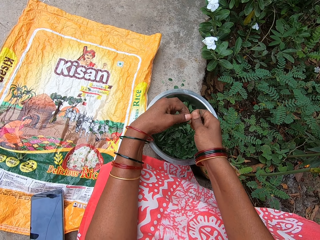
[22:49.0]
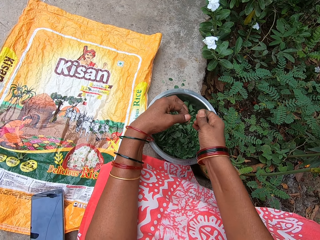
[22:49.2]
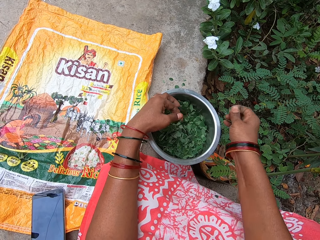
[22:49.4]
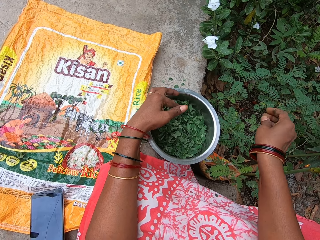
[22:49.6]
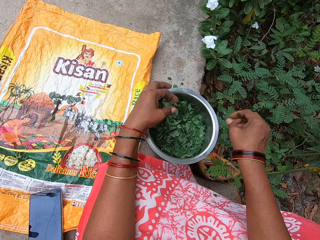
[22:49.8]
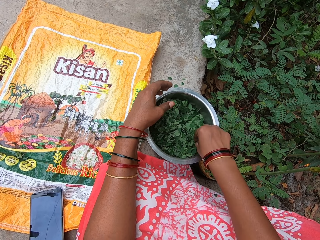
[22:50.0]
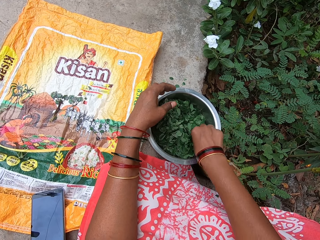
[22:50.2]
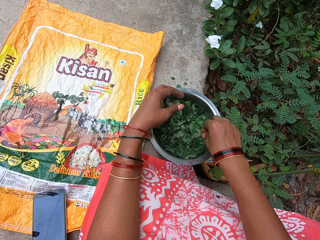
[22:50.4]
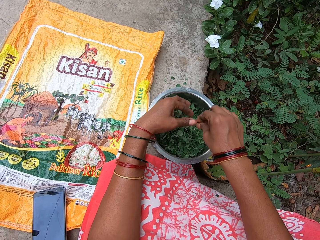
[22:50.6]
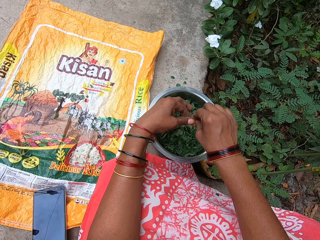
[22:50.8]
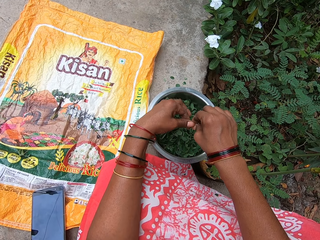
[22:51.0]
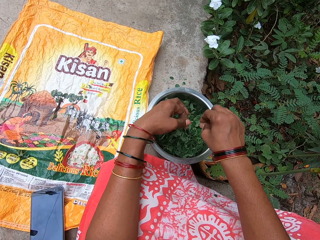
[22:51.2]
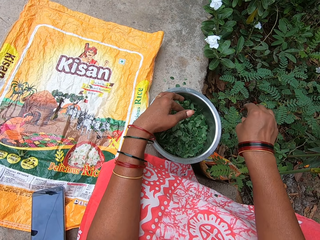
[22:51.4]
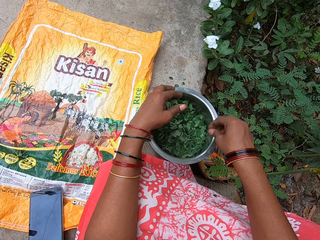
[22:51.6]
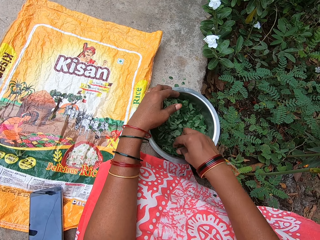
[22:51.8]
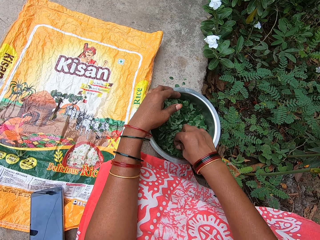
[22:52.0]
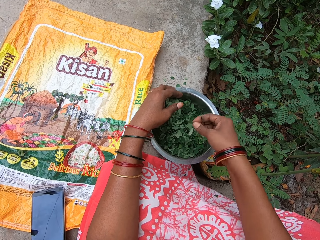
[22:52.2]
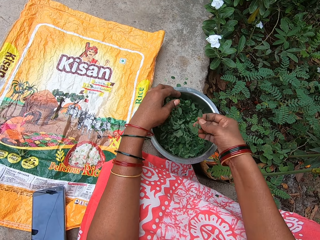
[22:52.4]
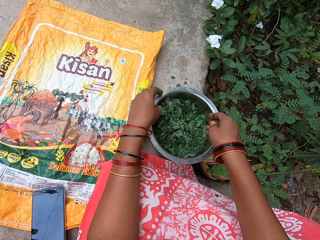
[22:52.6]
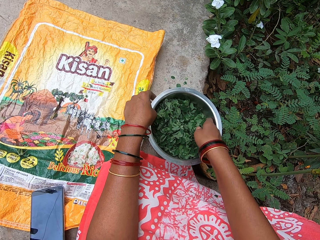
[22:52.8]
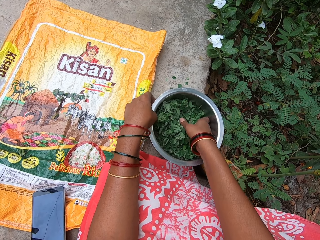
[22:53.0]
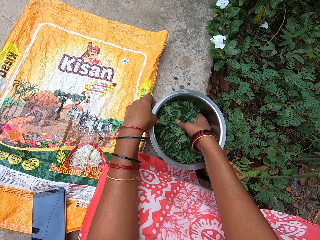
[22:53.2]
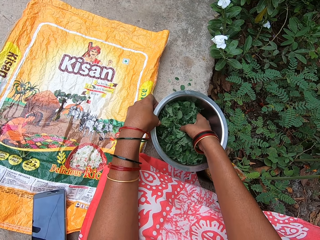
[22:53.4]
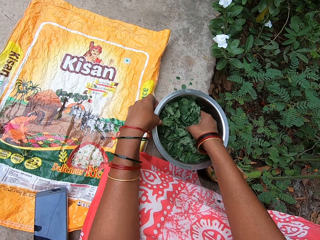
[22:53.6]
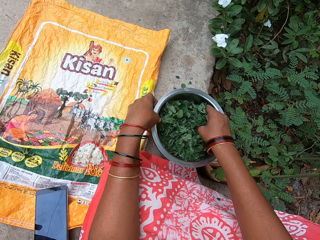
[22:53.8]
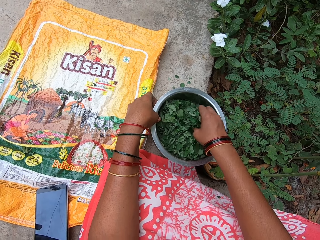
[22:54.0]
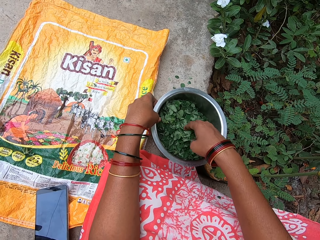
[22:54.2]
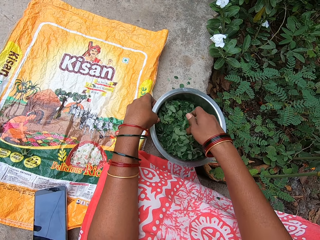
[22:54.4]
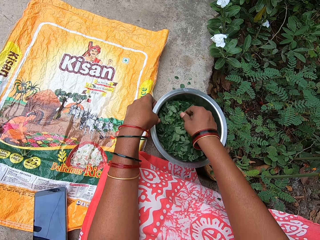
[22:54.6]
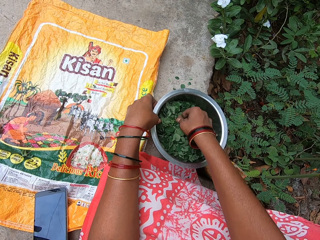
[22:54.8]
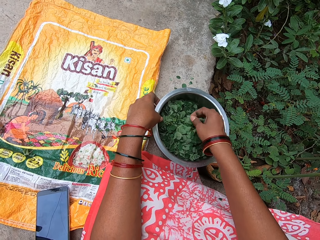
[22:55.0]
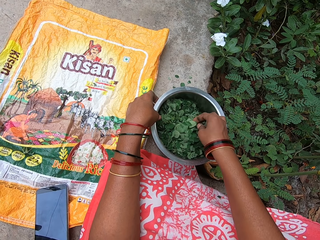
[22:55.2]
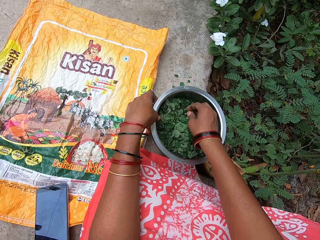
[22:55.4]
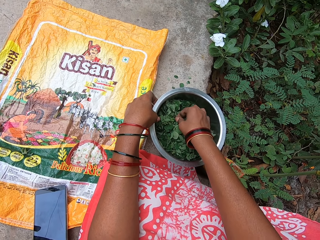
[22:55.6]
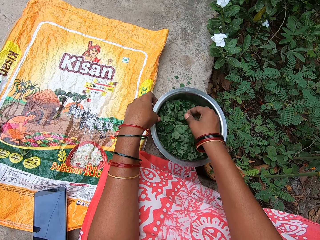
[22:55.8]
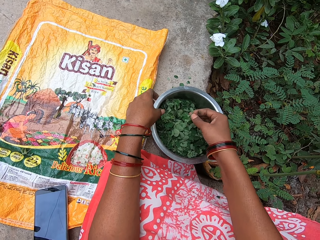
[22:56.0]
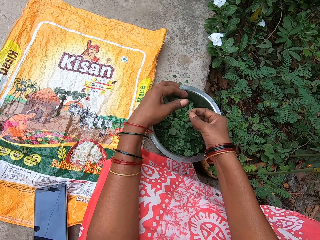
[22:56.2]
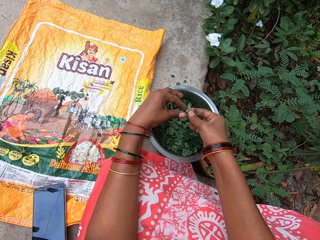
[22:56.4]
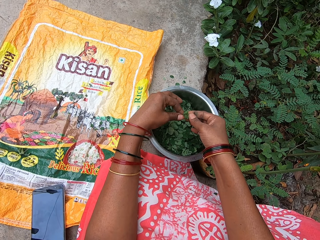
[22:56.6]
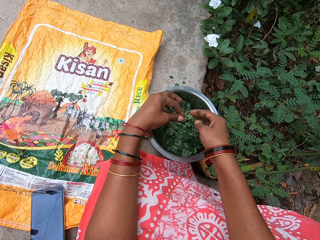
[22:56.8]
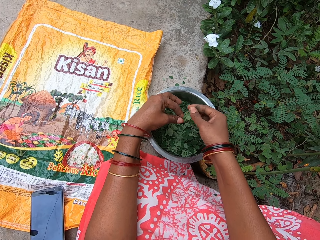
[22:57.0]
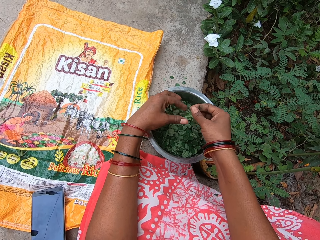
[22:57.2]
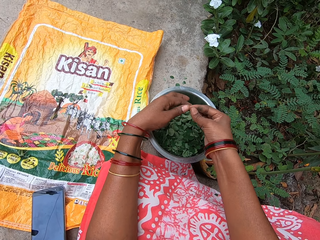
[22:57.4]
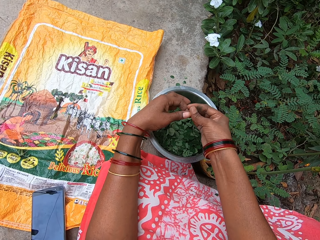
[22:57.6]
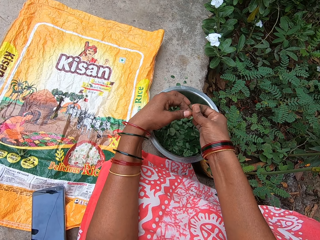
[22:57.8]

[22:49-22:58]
The camera wearer plucks a stem off the mint leaf in her left hand with her right hand. She drops the mint leaf into the bowl on the platform with her left hand. She tosses the stem on the ground with her right hand. She picks a mint leaf from the bowl on the platform with her right hand. She touches the mint leaf in her right hand with her left hand. She plucks a stem off the mint leaf in her left hand with her right hand. She drops the mint leaf into the bowl on the platform with her left hand. She touches the bowl on the platform with her left hand. She tosses the stem on the ground with her right hand. She picks a mint leaf from the bowl on the platform with her right hand. She drops the mint leaf into the bowl on the platform with her right hand. She adjusts the bowl on the platform with her left hand. She moves mint leaves in the bowl on the platform with her right hand. She picks a mint leaf from the bowl on the platform with her right hand. She touches the mint leaf in her right hand to her left hand. She adjusts the mint leaf in her hands.

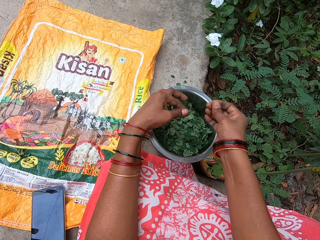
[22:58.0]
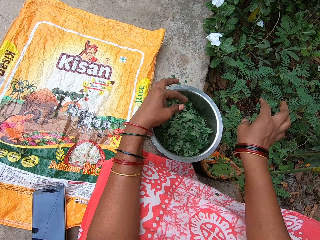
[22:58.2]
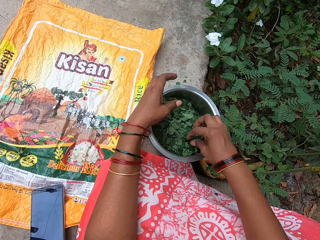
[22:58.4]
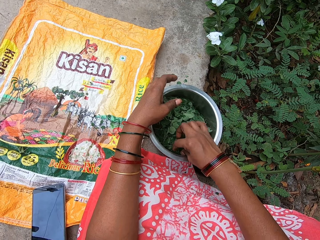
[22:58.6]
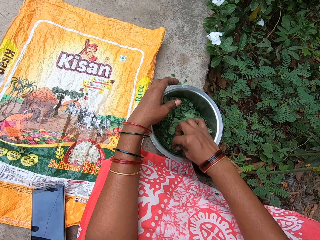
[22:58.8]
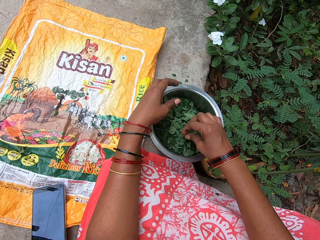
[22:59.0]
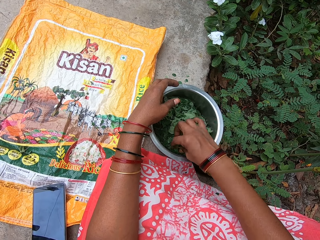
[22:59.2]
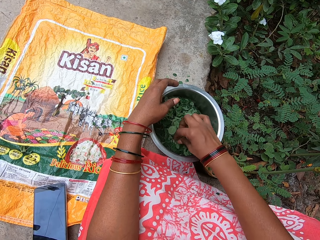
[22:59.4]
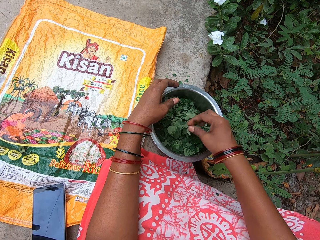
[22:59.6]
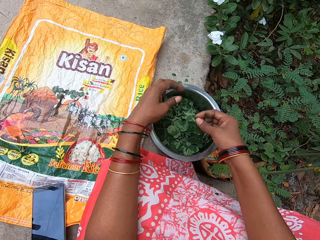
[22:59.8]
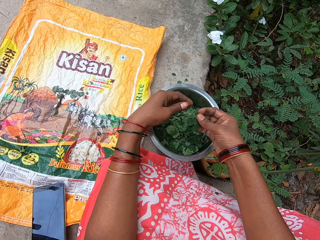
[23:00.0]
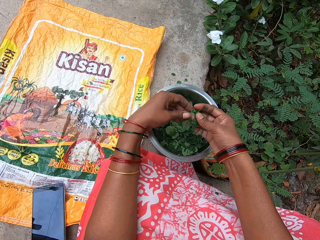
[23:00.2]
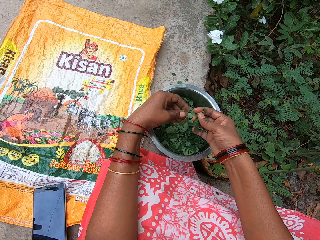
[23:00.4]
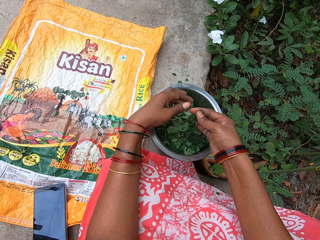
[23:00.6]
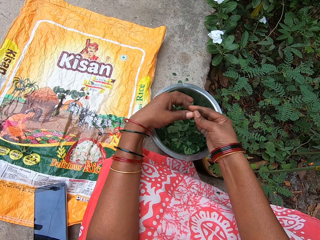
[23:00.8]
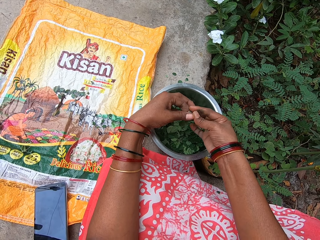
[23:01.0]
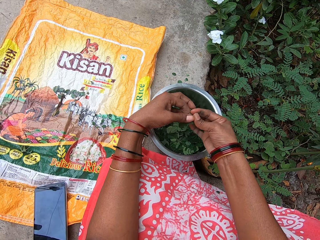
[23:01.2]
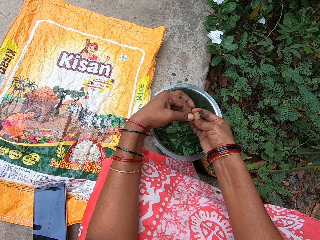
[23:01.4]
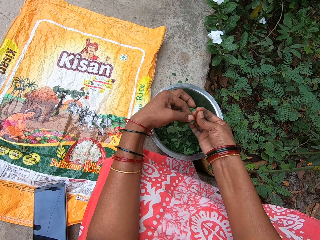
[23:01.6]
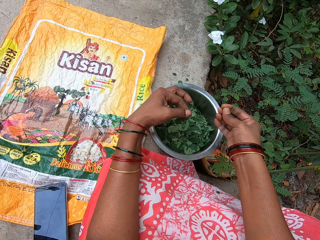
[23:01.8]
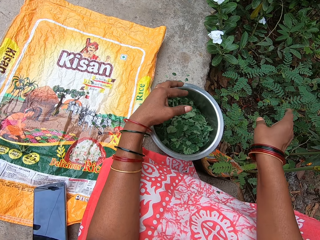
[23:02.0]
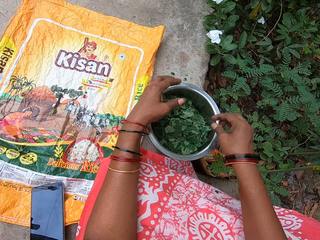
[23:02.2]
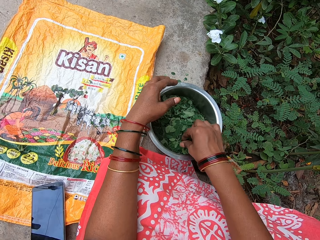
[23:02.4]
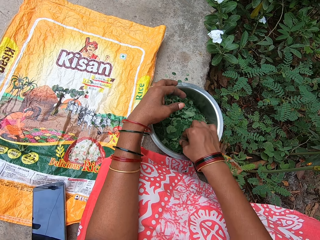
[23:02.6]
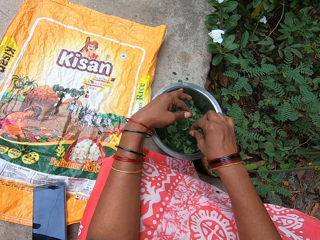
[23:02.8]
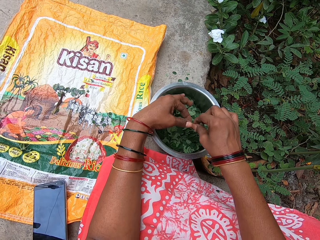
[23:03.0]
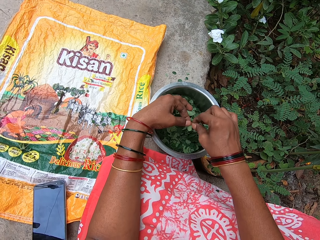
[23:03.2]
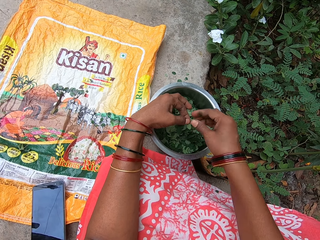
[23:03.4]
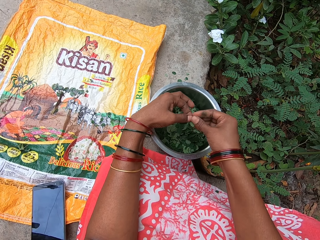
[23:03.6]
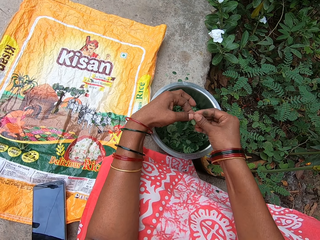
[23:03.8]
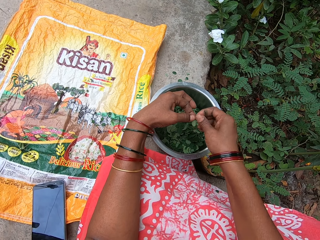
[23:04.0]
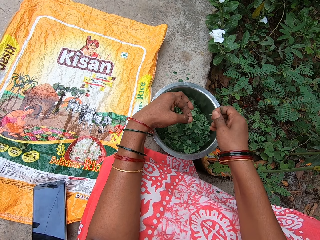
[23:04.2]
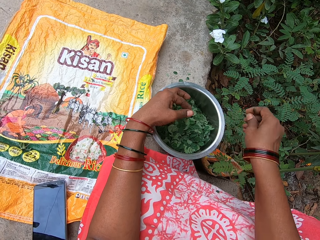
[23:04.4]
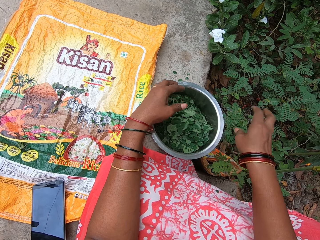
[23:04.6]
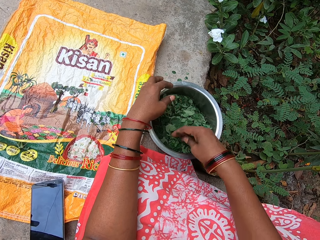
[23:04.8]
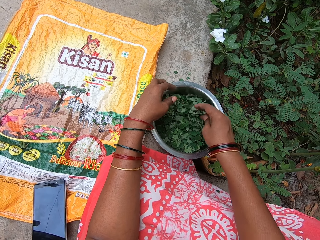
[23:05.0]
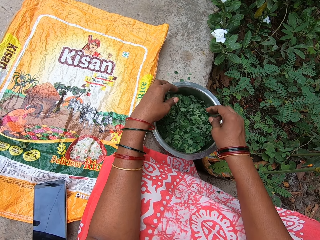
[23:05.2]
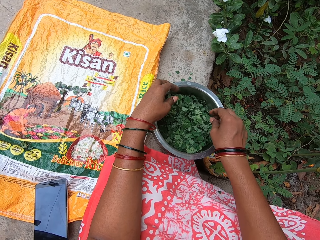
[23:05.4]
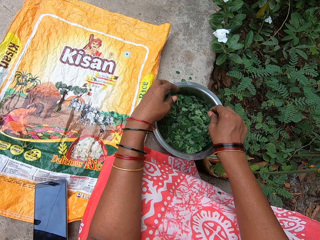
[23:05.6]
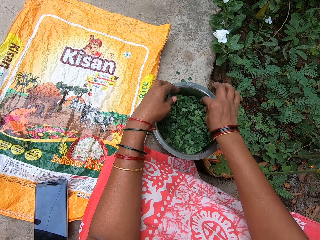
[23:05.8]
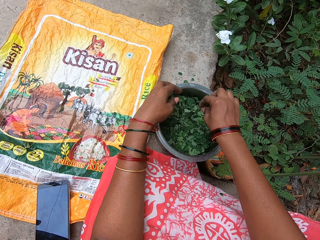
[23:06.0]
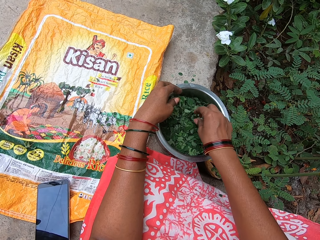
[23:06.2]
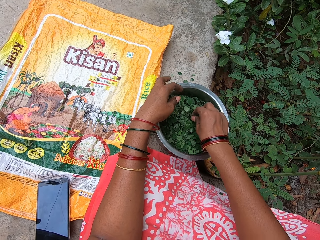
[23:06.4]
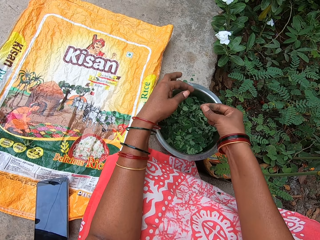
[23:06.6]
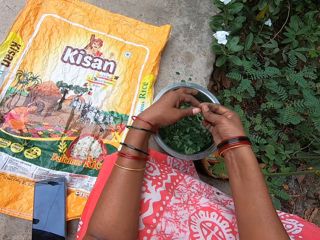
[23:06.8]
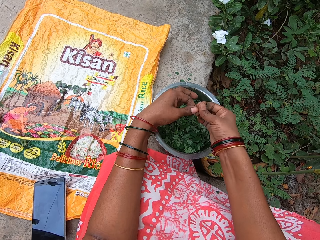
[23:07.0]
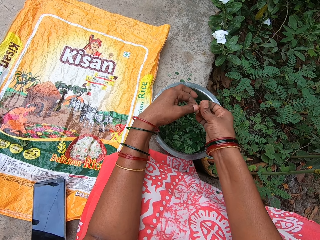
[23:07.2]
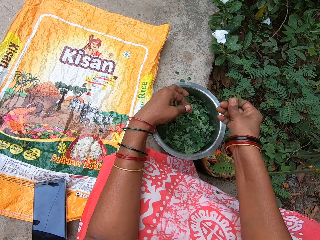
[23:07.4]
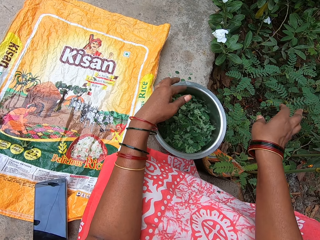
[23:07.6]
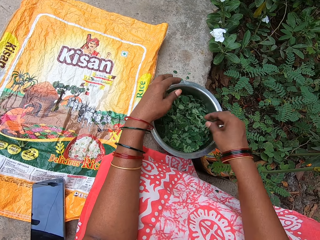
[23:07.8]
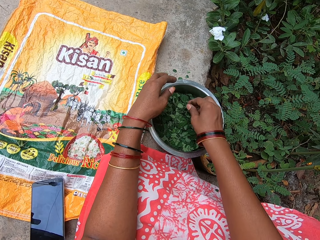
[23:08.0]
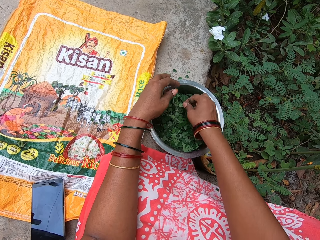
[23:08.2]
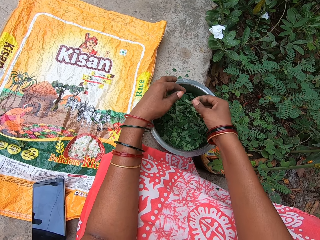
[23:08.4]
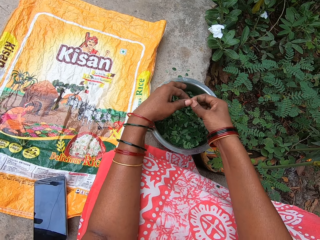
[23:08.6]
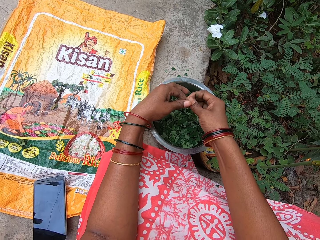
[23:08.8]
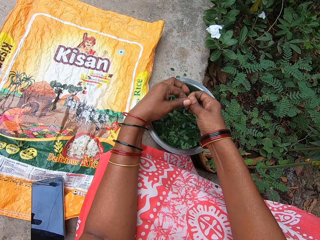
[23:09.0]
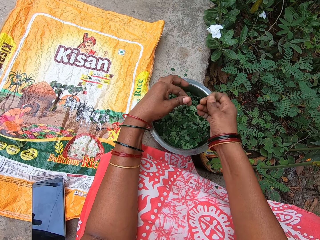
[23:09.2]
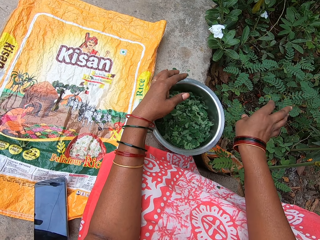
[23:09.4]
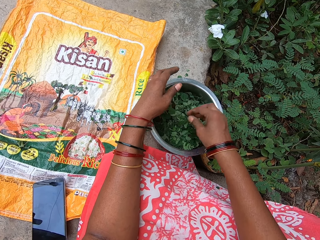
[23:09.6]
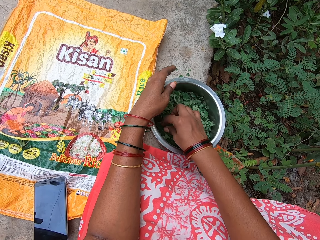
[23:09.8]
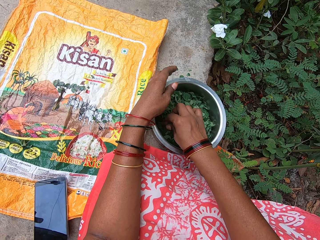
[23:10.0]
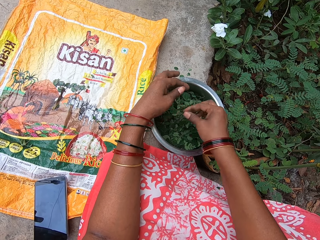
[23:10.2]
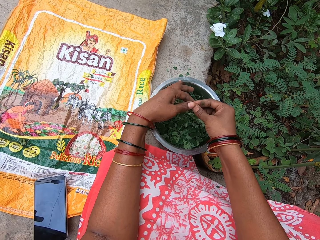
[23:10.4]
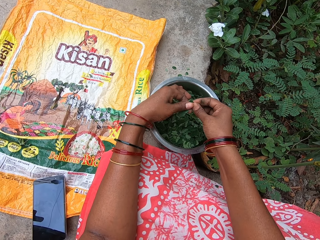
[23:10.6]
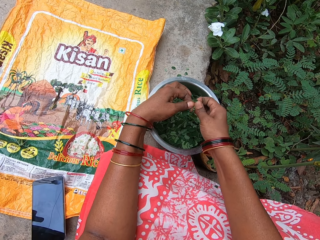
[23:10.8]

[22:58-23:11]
The camera wearer plucks a stem off the mint leaf in her left hand with her right hand. She drops the mint leaf into the bowl on the platform with her left hand. She tosses the stem on the ground with her right hand. She touches the mint leaves in the bowl with her right hand. She picks the mint leaves from the bowl on the platform with her right hand. She passes the mint leaves in her right hand to her left hand. She drops the mint leaves into the bowl on the platform with her left hand. She touches the mint leaf in her right hand with her left hand. She plucks a stem off the mint leaf in her left hand with her right hand. She drops the mint leaf into the bowl on the platform with her left hand. She tosses the stem on the ground with her right hand. She picks a mint leaf from the bowl on the platform with her right hand. She touches the mint leaf in her right hand with her left hand. She adjusts the mint leaf in her hands. She plucks a stem off the mint leaf in her left hand with her right hand. She drops the mint leaf into the bowl on the platform with her left hand. She tosses the stem on the ground with her right hand. She moves mint leaves in the bowl on the platform with her right hand. She picks a mint leaf from the bowl on the platform with her right hand. She touches the mint leaf in her right hand with her left hand. She plucks a stem off the mint leaf in her left hand with her right hand. She drops the mint leaf into the bowl on the platform with her left hand. She tosses the stem on the ground with her right hand. She picks a mint leaf from the bowl on the platform with her right hand. She touches the mint leaf in her right hand with her left hand. She plucks a stem off the mint leaf in her left hand with her right hand. She drops the mint leaf into the bowl on the platform with her left hand. She tosses the stem on the ground with her right hand. She picks a mint leaf from the bowl on the platform with her right hand. She touches the mint leaf in her right hand with her left hand.
